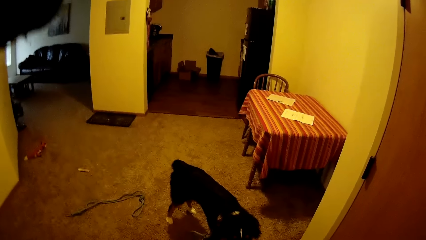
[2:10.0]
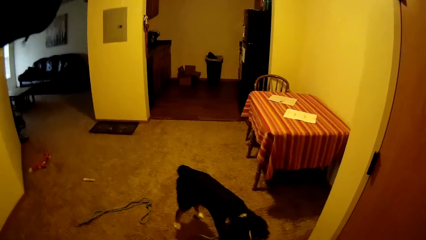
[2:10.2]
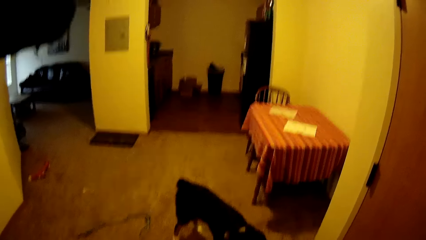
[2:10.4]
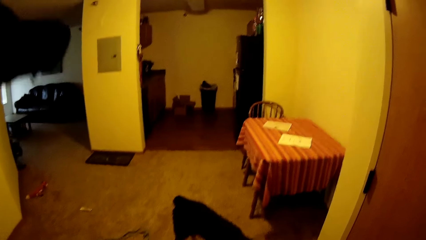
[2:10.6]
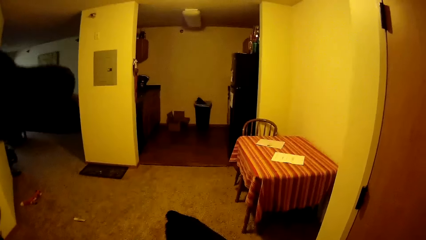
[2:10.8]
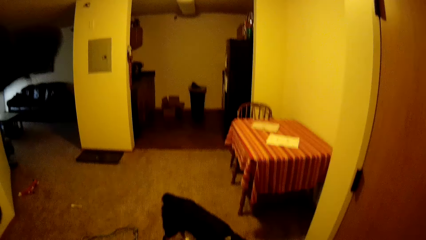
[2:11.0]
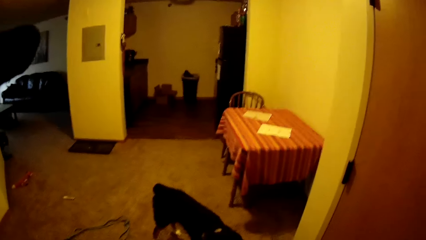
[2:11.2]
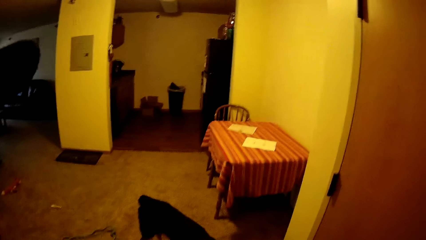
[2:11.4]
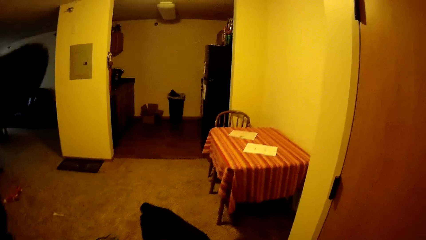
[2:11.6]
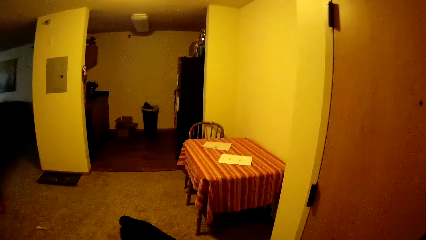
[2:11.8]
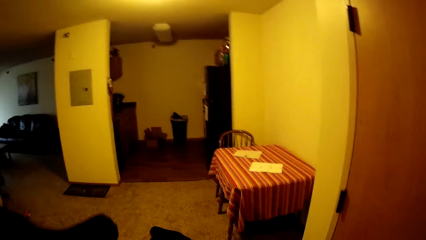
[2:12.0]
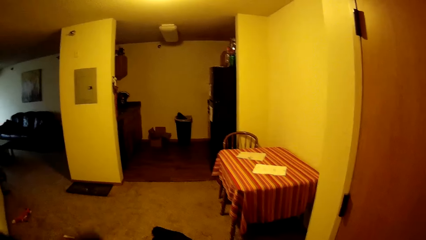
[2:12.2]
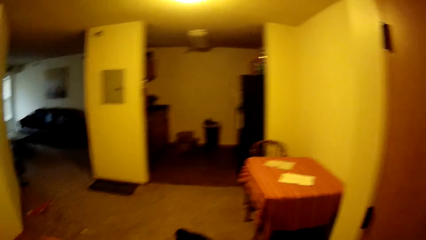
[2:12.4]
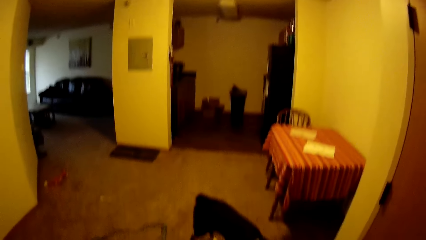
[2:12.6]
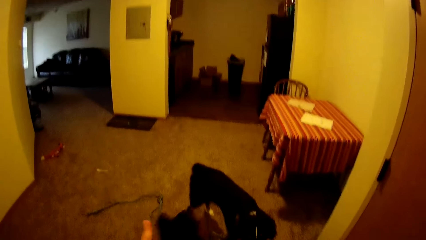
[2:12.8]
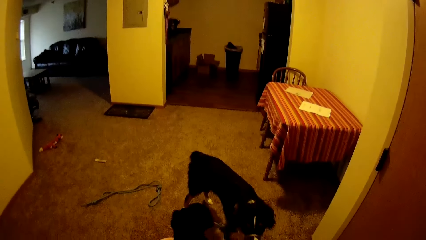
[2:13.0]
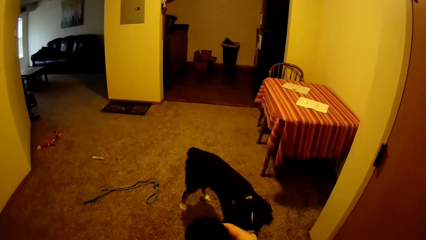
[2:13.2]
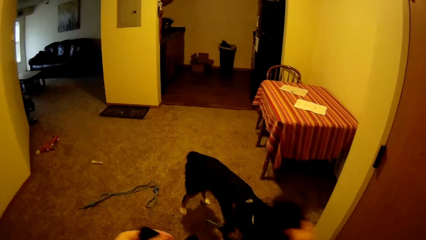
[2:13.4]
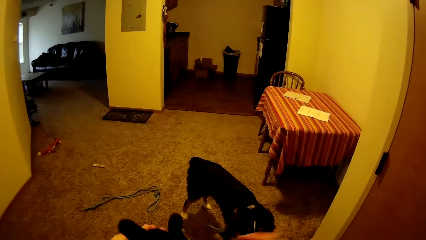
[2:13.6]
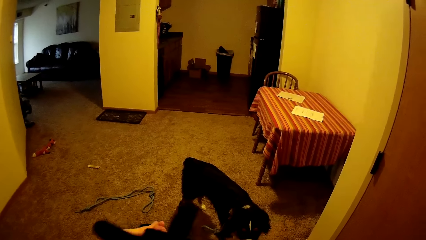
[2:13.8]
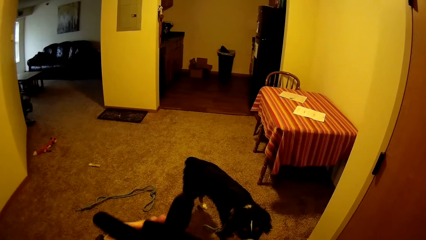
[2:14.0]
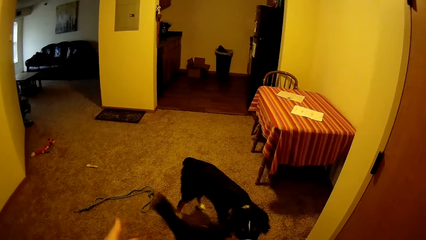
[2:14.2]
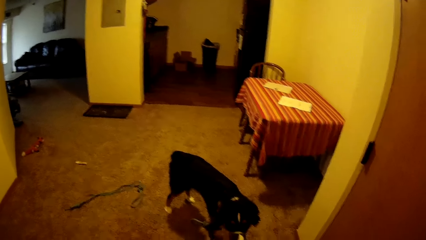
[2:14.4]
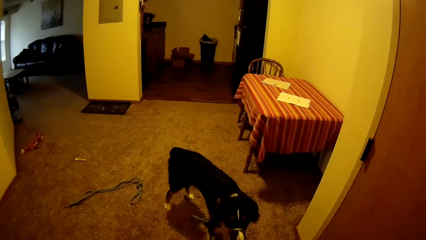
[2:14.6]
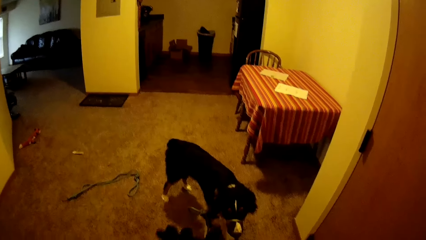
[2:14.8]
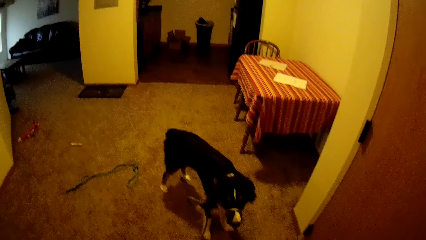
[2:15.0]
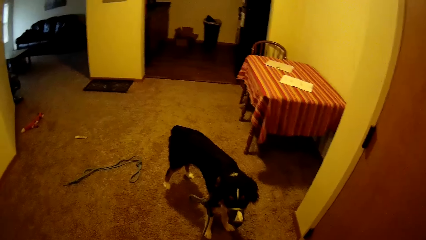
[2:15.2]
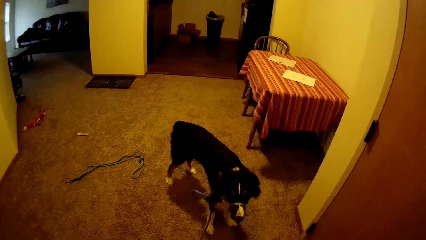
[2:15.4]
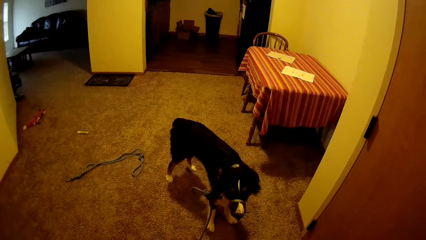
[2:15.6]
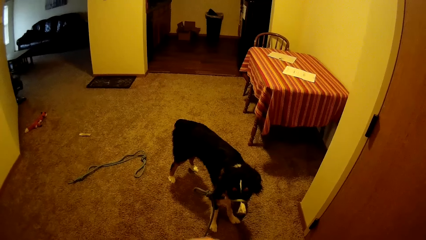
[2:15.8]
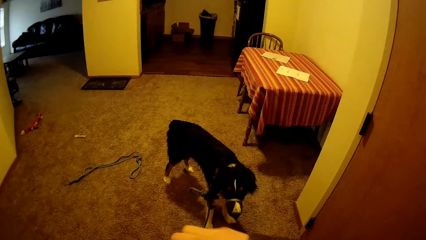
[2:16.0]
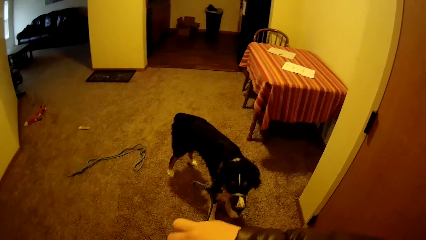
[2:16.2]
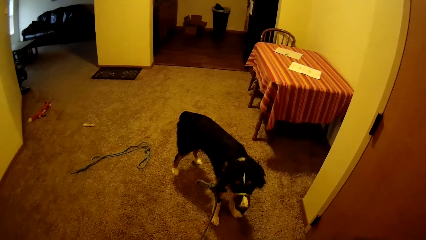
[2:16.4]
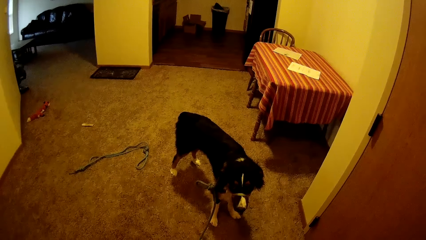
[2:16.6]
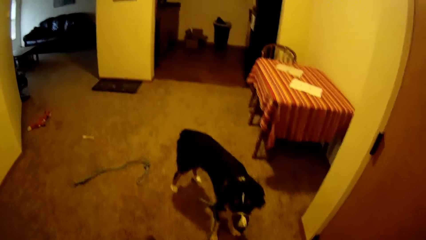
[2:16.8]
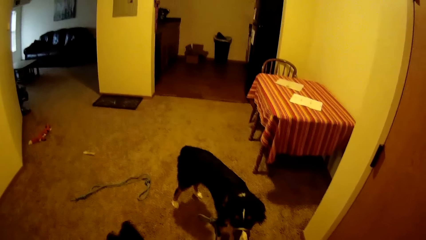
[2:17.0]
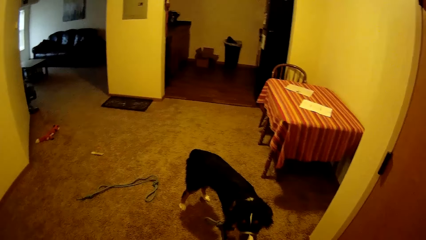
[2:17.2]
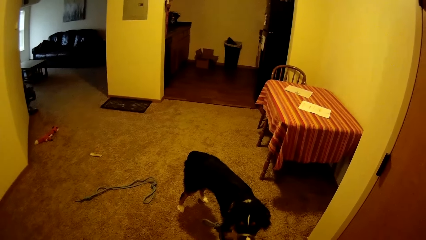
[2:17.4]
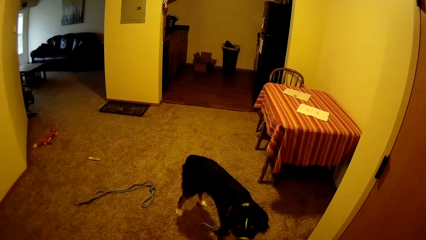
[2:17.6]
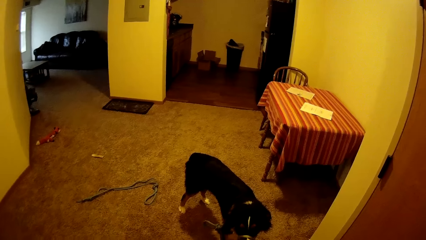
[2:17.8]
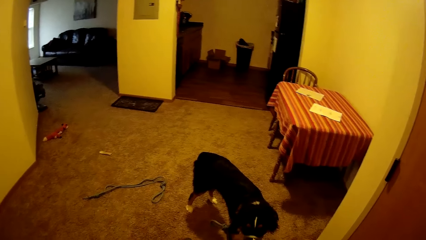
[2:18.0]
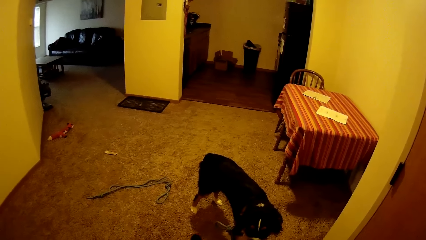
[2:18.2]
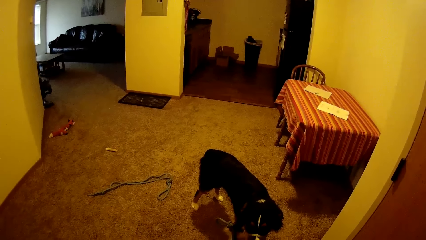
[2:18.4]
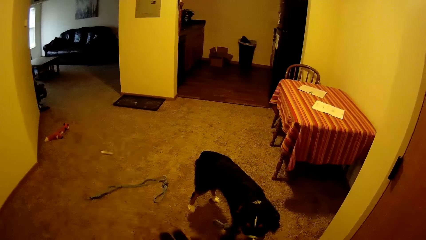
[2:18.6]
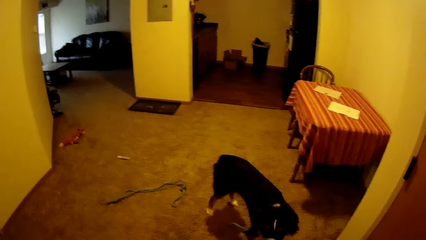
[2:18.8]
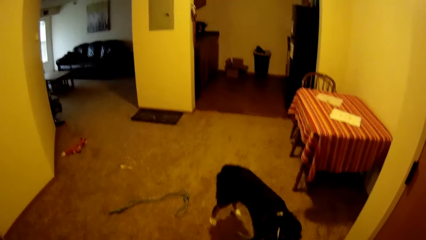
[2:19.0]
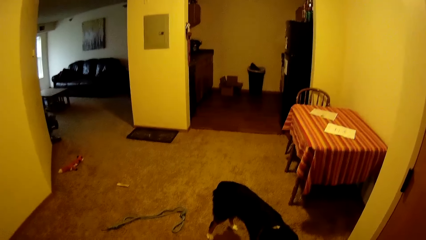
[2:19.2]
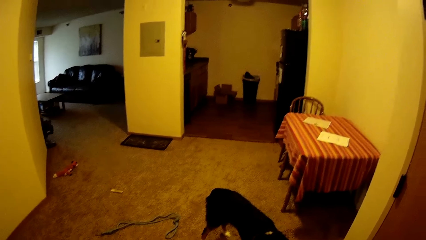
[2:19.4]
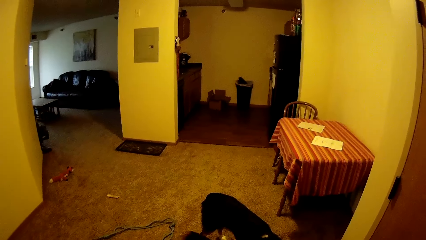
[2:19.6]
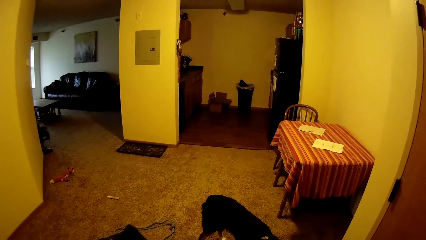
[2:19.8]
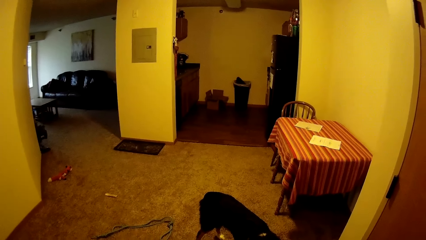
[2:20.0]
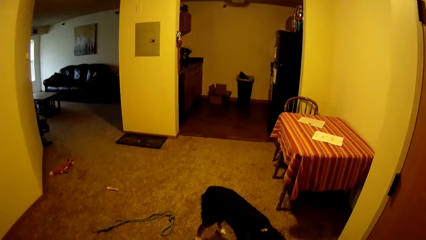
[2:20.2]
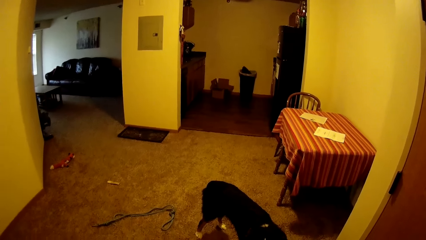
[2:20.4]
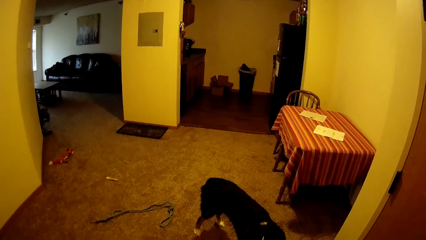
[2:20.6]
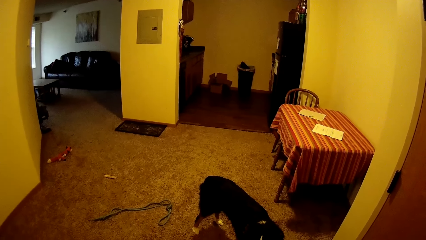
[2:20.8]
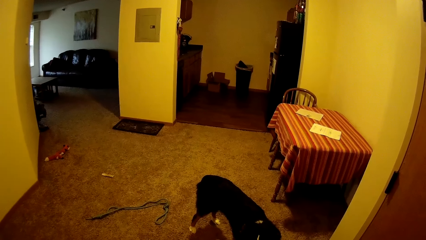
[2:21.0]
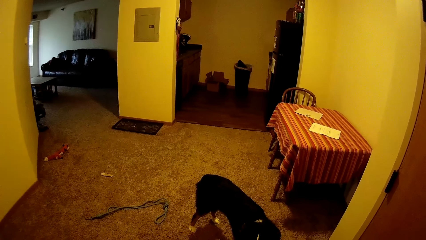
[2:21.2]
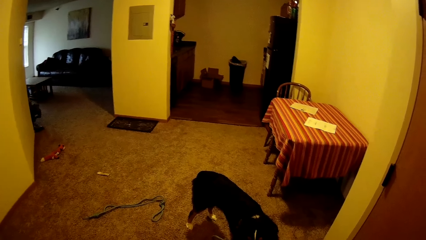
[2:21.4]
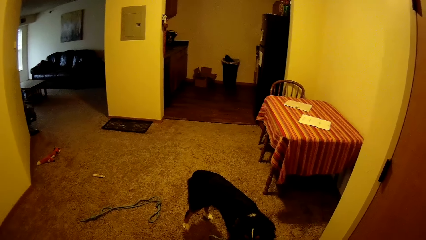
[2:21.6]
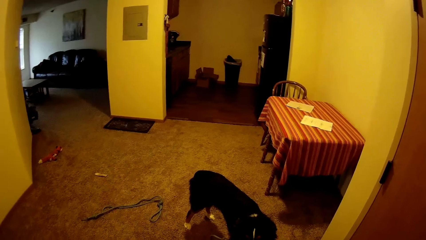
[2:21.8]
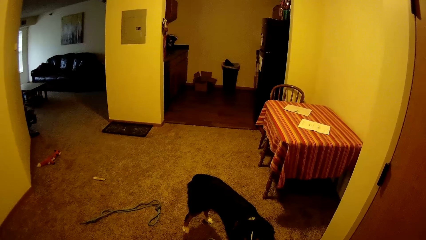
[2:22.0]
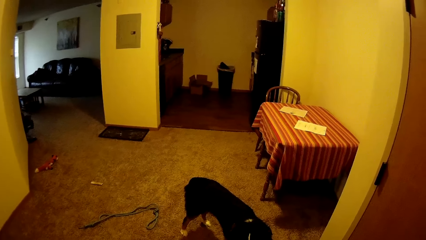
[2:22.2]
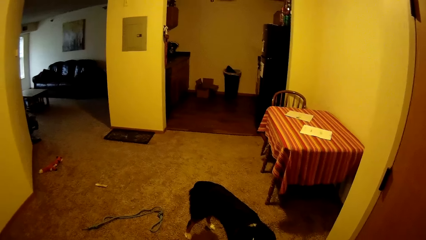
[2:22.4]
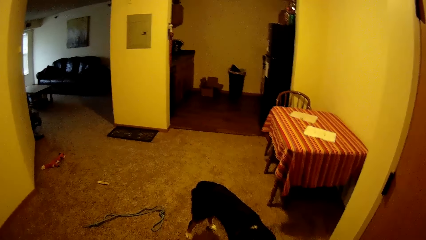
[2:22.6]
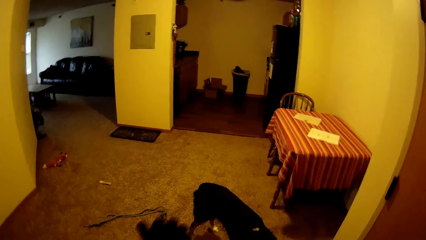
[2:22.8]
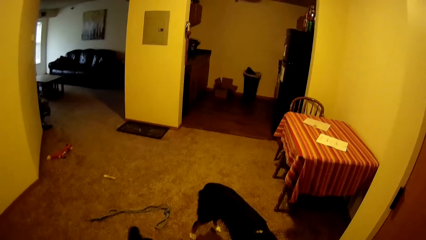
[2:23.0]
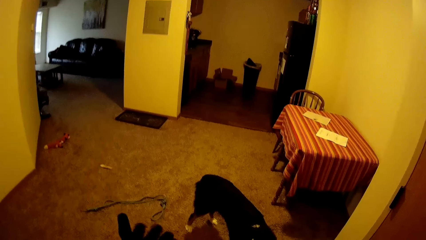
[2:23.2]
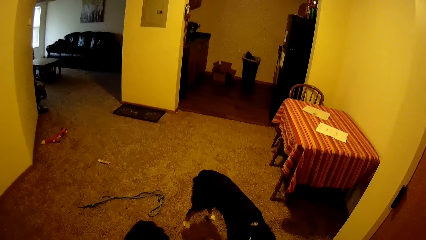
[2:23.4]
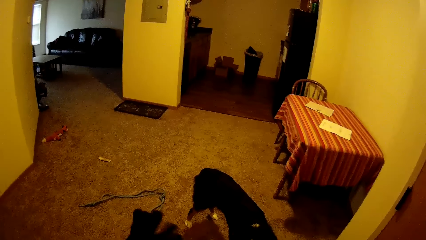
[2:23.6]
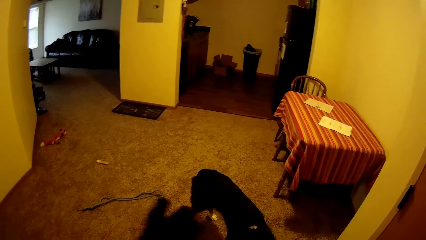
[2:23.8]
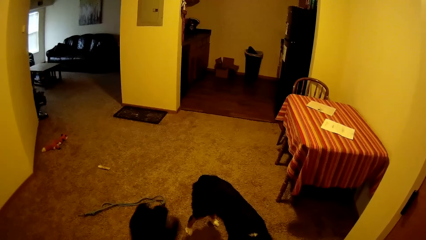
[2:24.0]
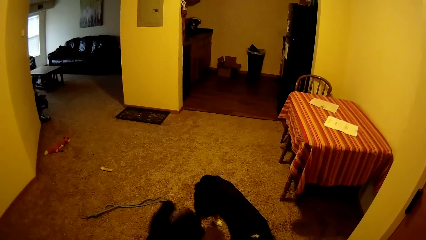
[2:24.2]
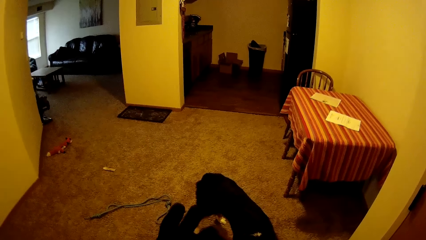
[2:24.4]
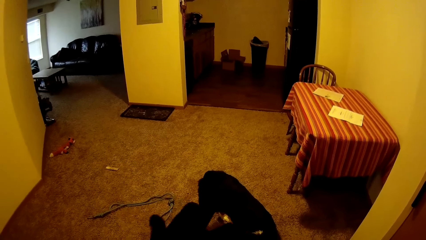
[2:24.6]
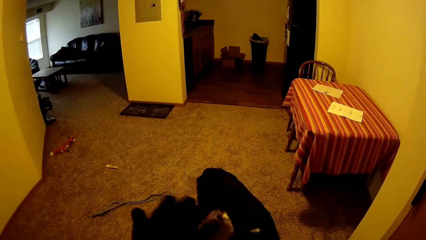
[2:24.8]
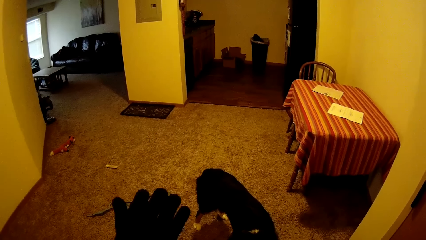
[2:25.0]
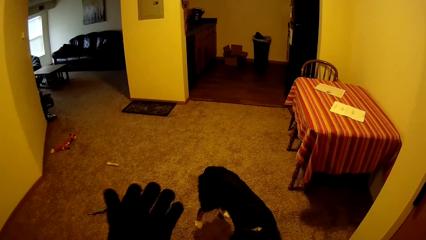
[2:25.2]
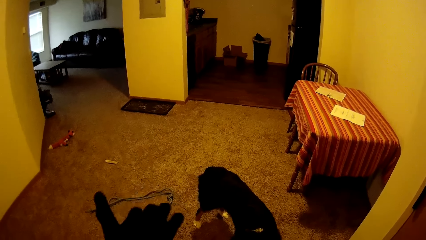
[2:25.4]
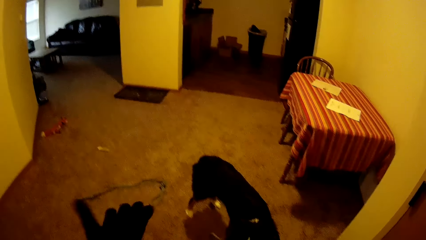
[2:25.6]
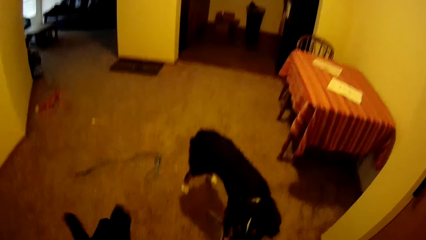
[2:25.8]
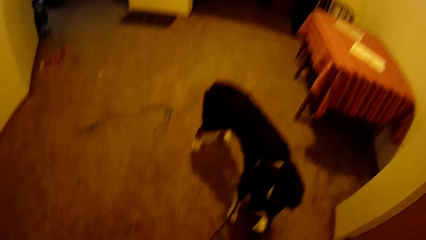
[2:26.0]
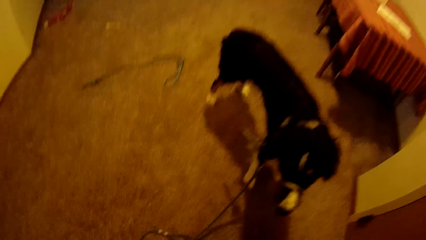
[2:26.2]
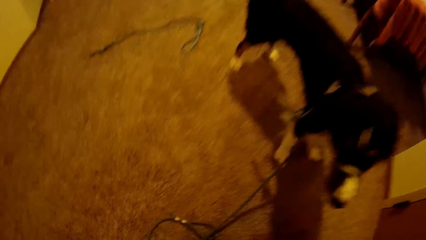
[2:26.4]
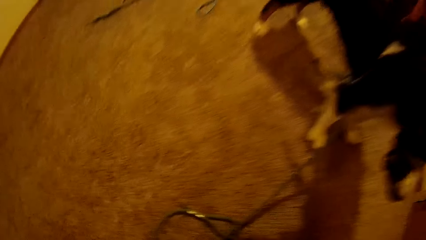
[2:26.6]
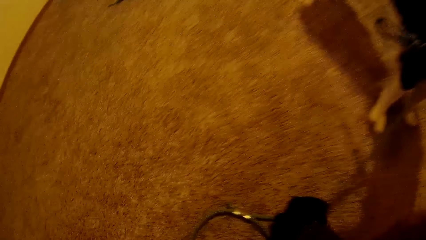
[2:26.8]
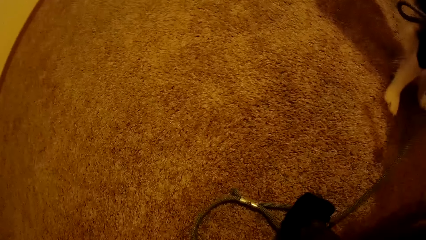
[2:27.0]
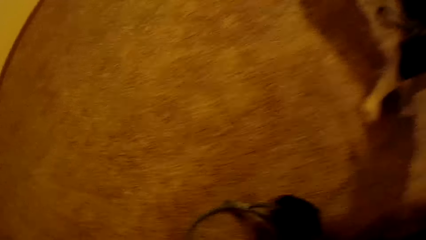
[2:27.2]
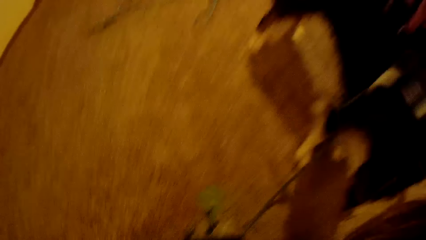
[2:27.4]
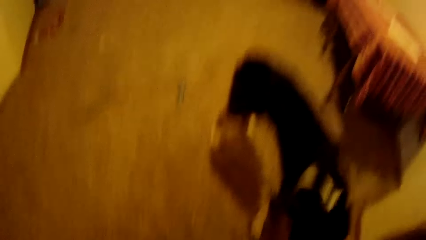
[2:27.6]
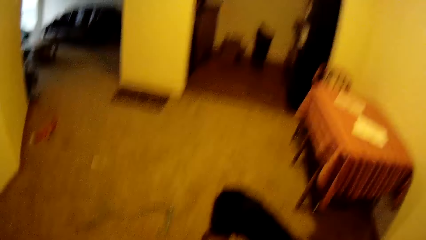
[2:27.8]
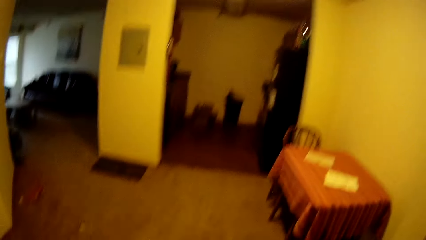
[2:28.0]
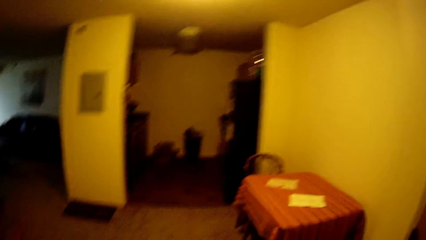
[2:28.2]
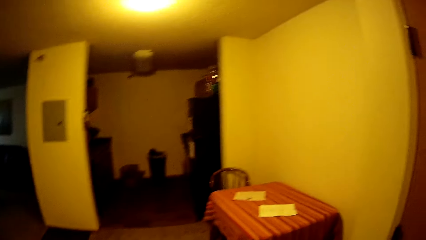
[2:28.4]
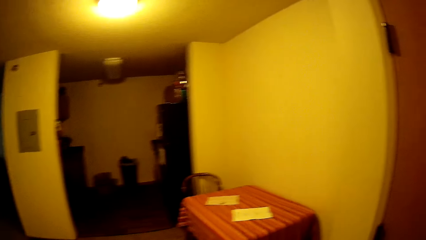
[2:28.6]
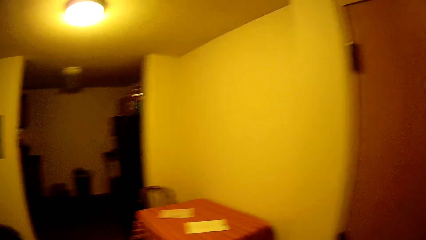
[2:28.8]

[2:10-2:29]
The camera wearer wears a pair of hand gloves with both hands. She picks up the leash from the floor with her right hand.
